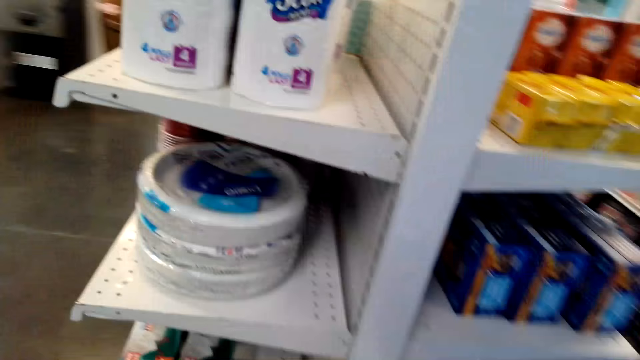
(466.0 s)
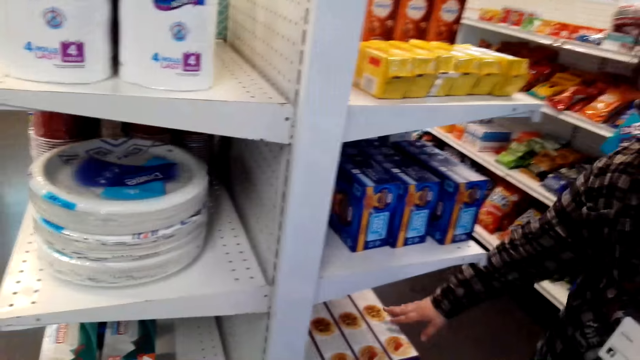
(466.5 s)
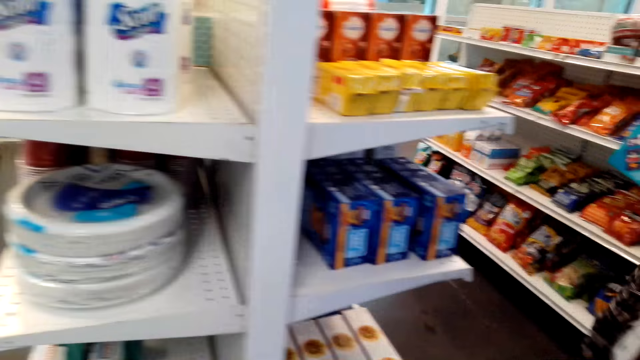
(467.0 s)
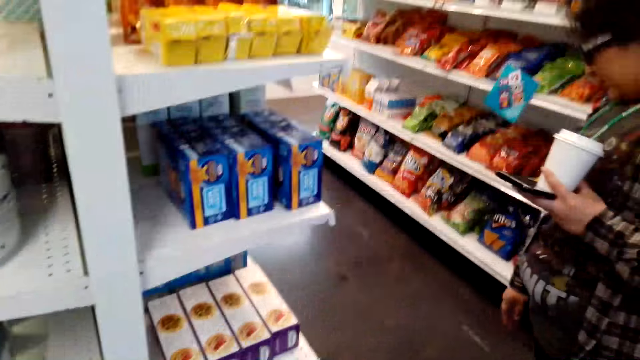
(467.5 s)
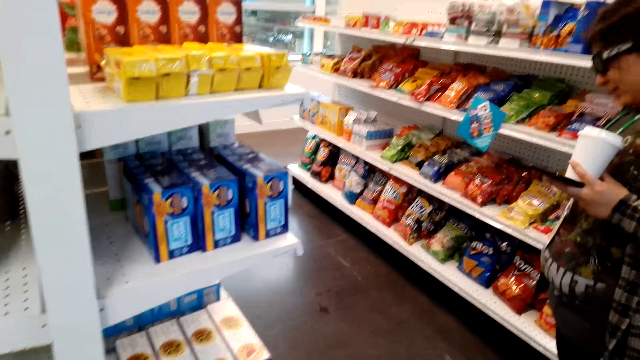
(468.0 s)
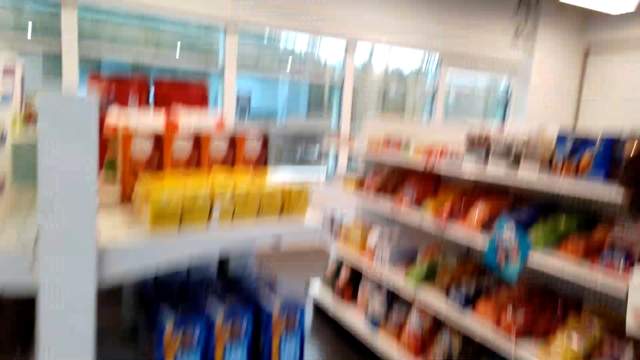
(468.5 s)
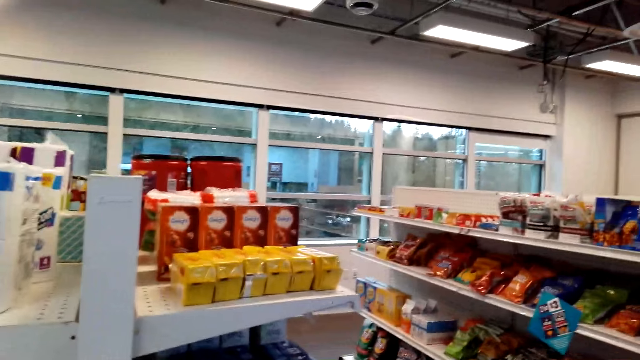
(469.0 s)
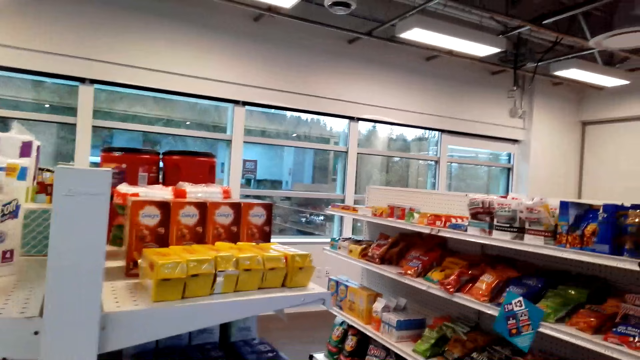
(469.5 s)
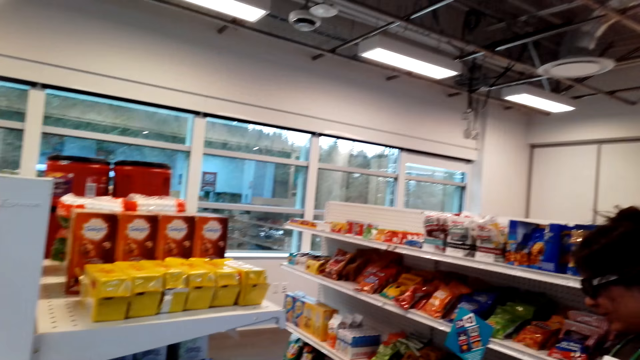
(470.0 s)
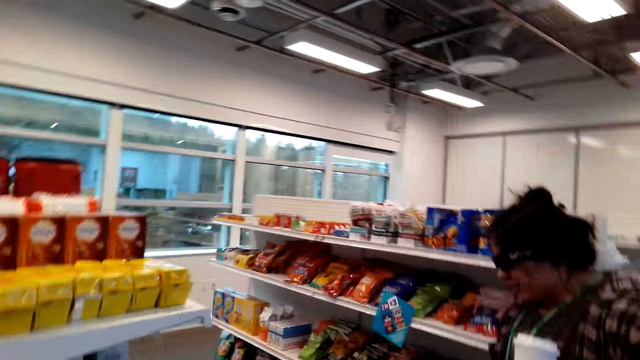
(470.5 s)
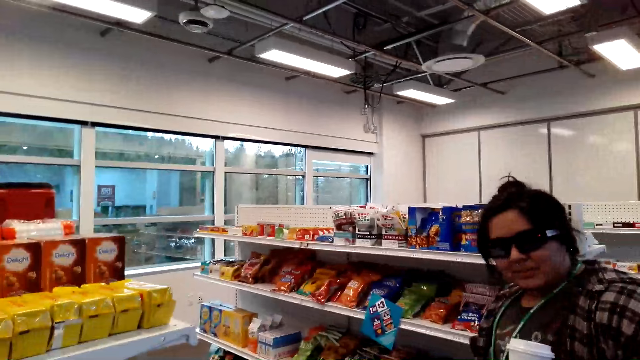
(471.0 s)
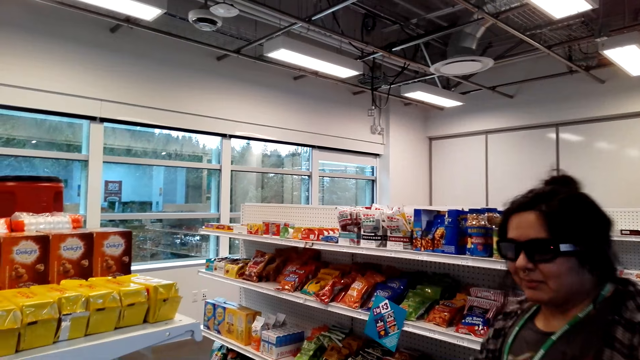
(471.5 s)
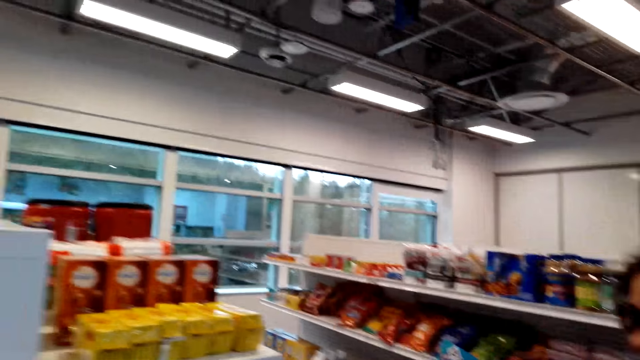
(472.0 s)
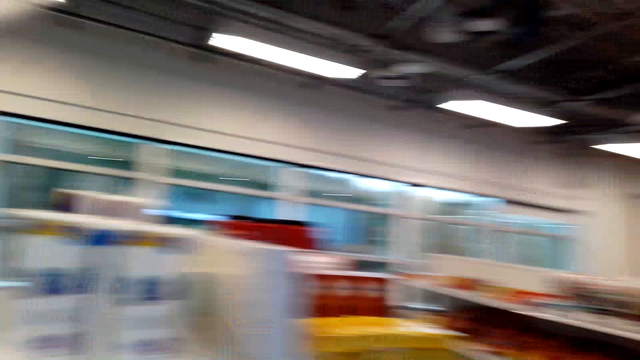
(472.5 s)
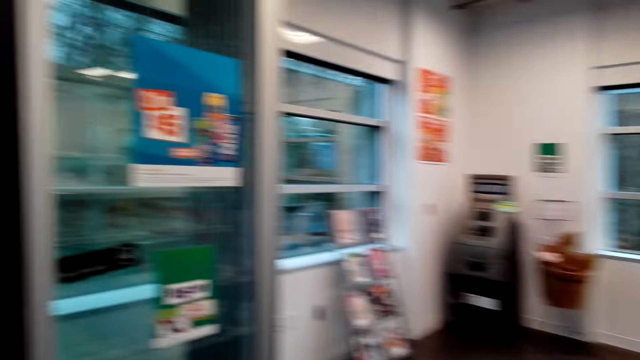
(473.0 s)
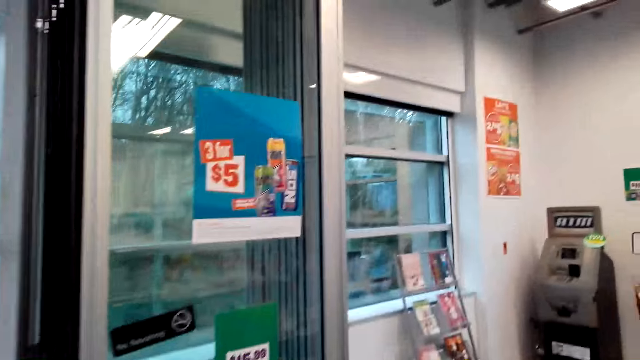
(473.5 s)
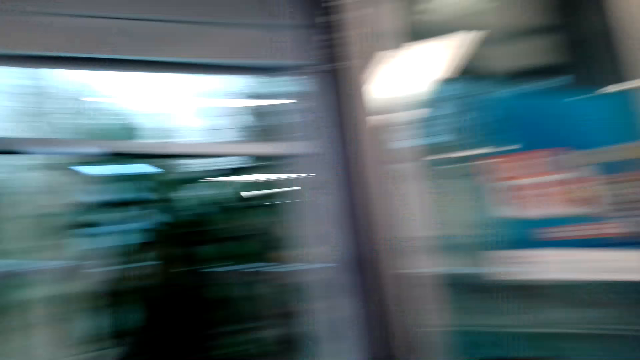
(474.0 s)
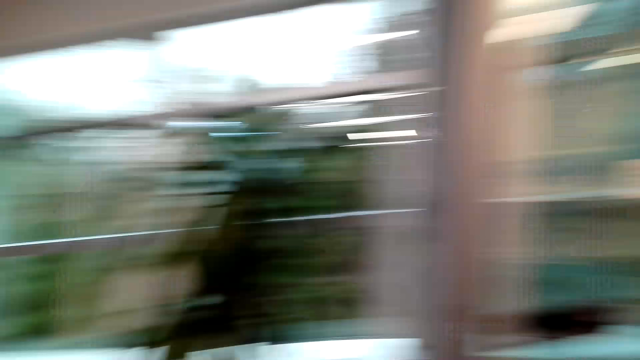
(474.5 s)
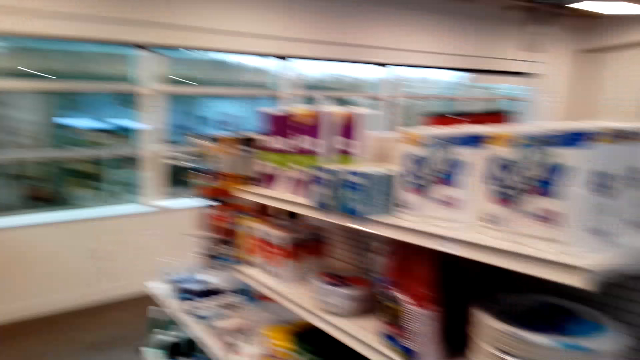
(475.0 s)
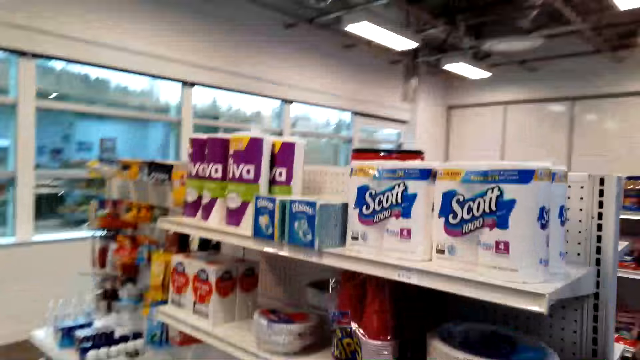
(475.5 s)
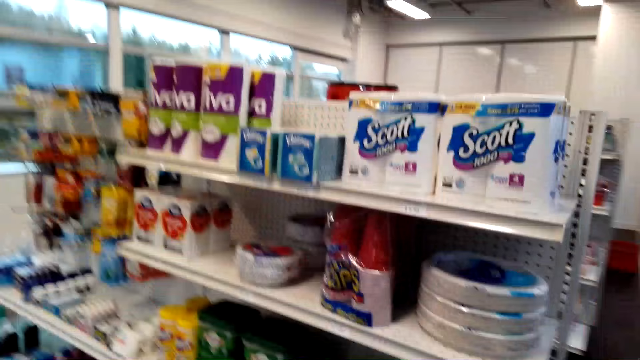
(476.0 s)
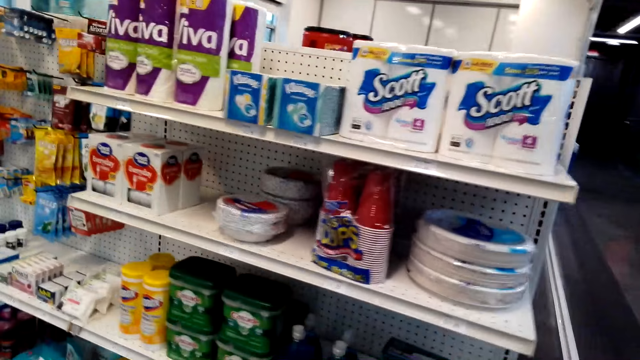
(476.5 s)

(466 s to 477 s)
The camera wearer walks around the supermarket.

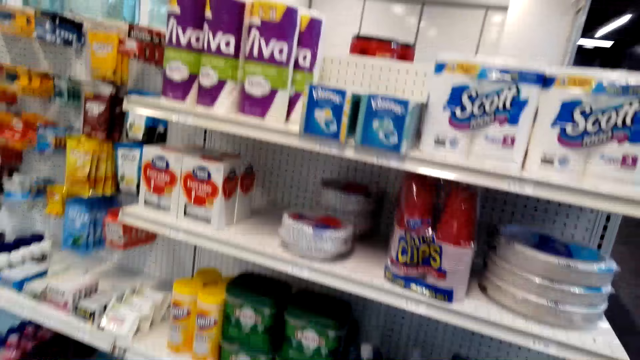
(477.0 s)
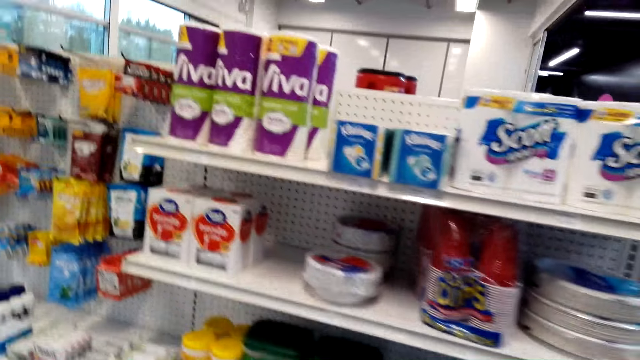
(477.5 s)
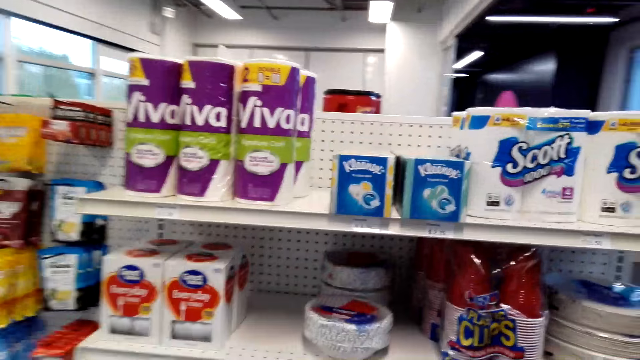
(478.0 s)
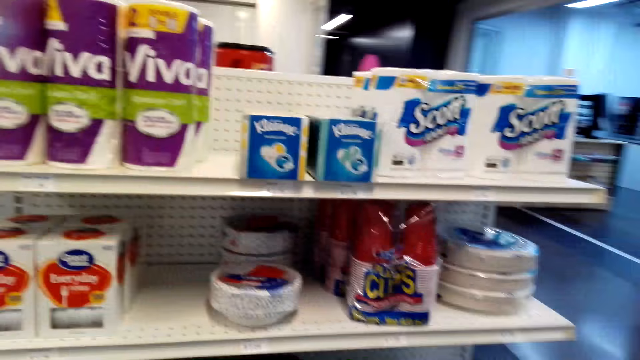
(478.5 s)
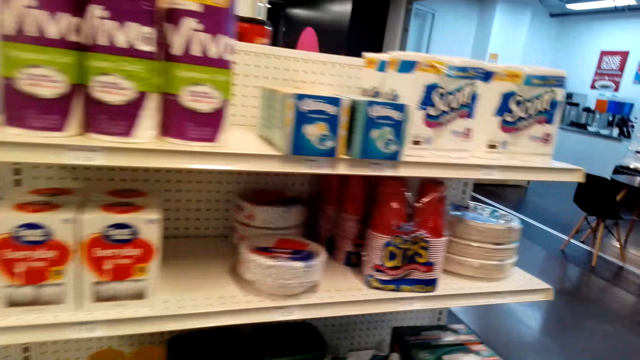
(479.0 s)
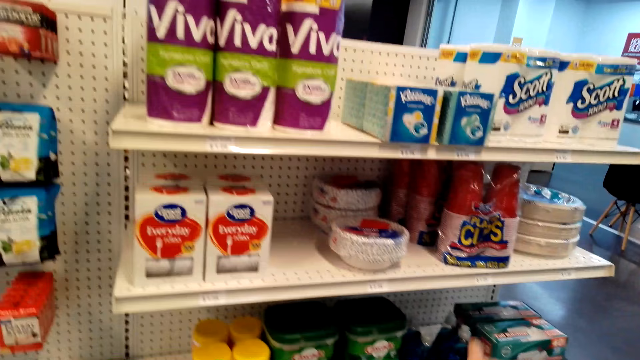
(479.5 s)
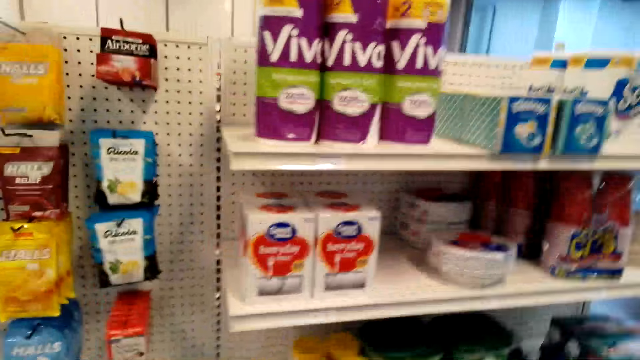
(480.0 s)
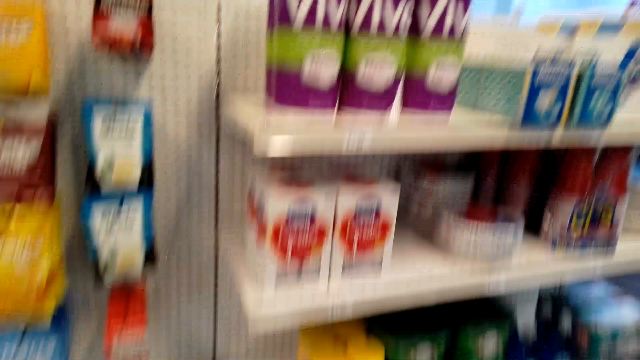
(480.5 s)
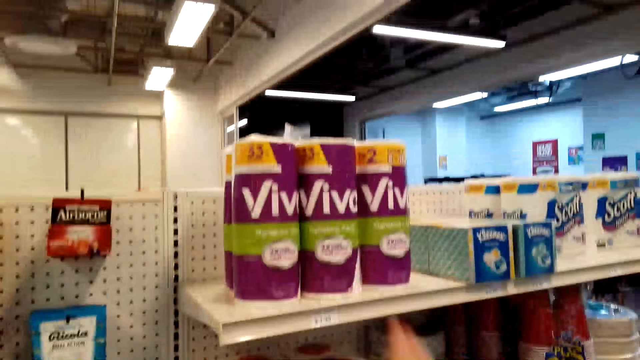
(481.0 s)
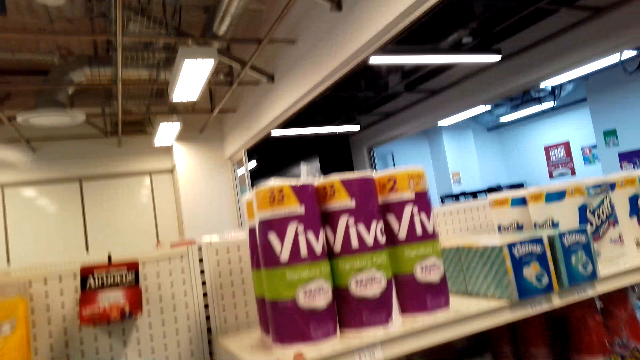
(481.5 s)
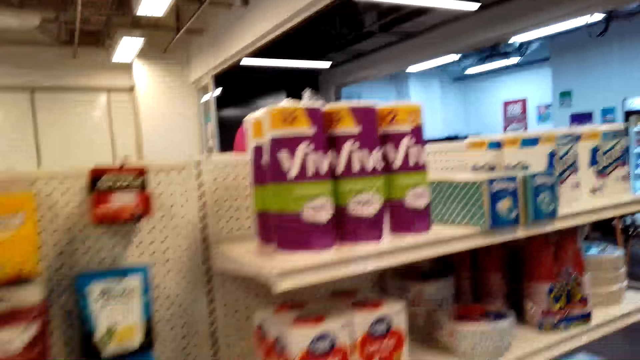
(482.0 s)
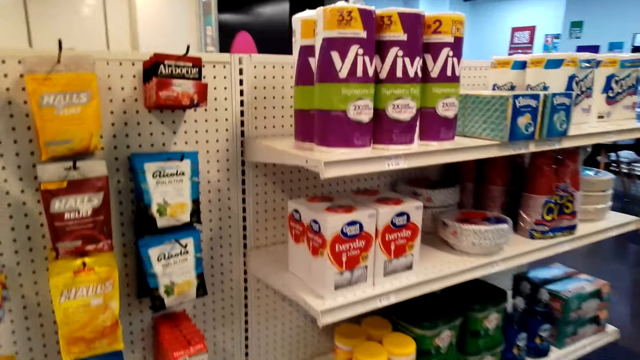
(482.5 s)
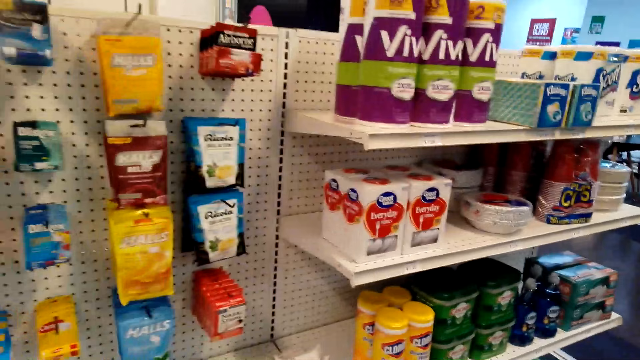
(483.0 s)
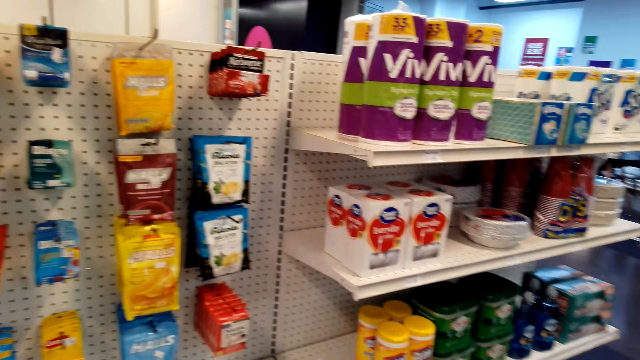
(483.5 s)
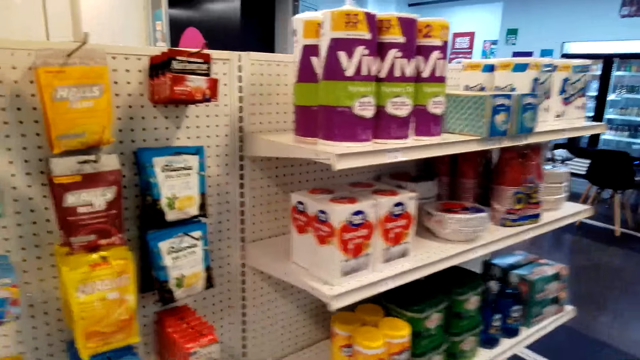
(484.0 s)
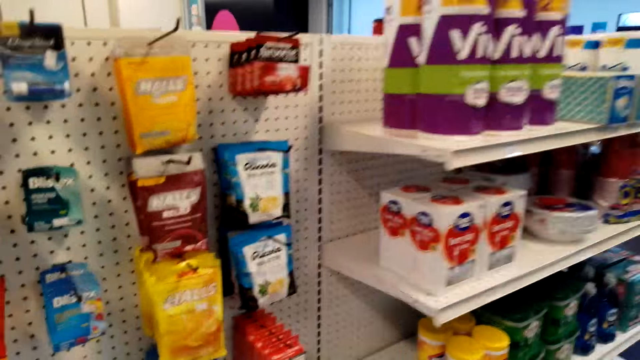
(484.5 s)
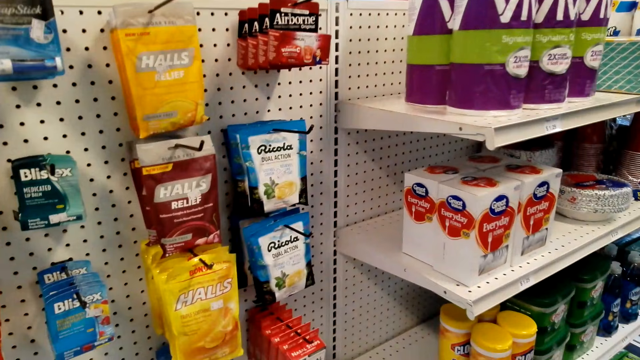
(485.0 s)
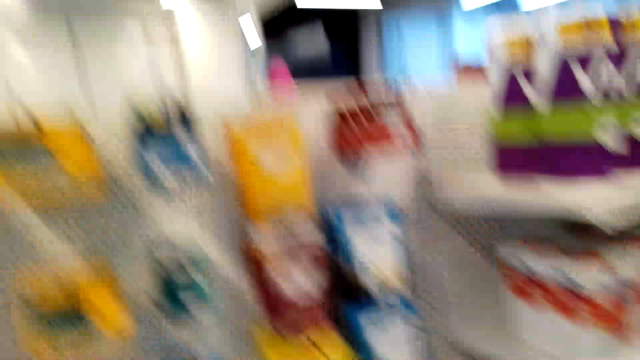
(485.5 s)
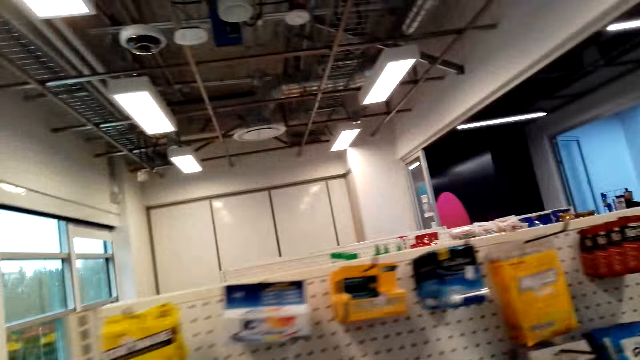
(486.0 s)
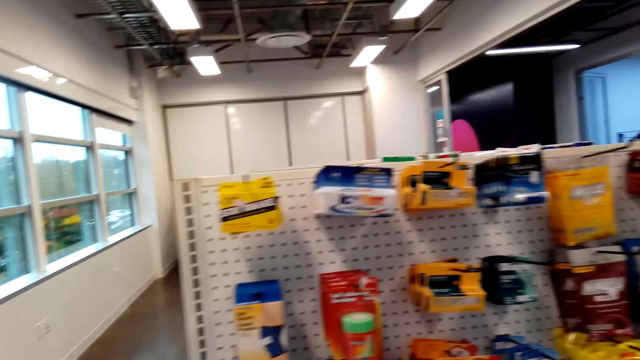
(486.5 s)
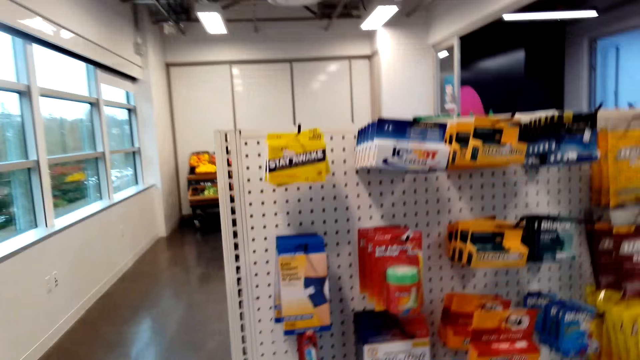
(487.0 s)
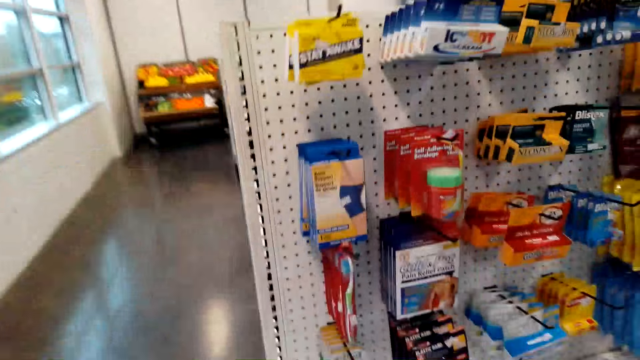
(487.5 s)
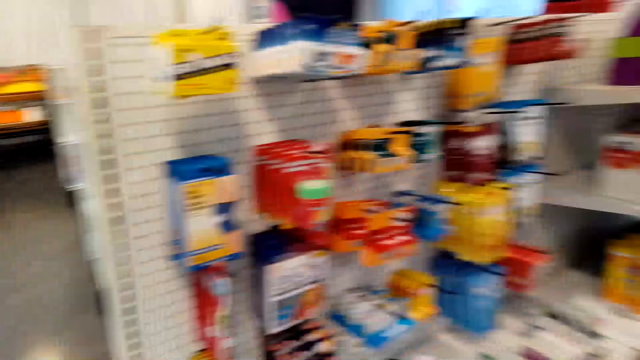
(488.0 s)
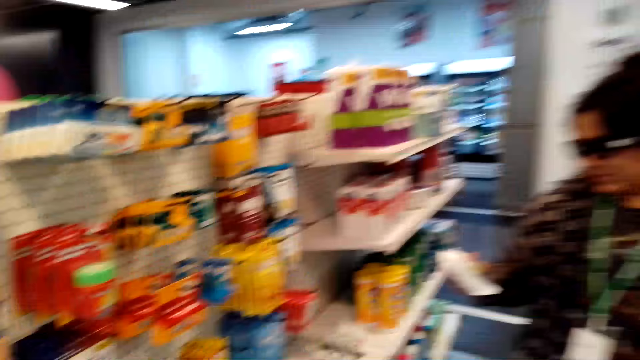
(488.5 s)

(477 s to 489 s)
The camera wearer looks at the shelf. They look at the items on the shelf.
